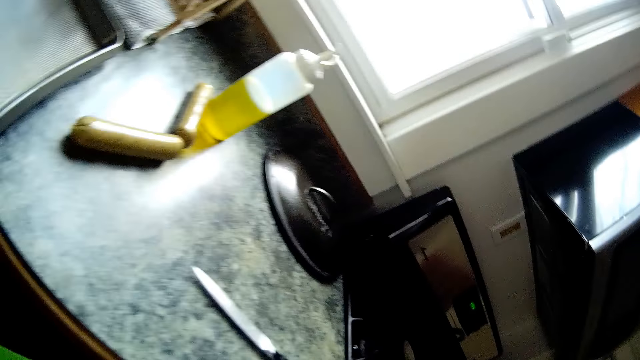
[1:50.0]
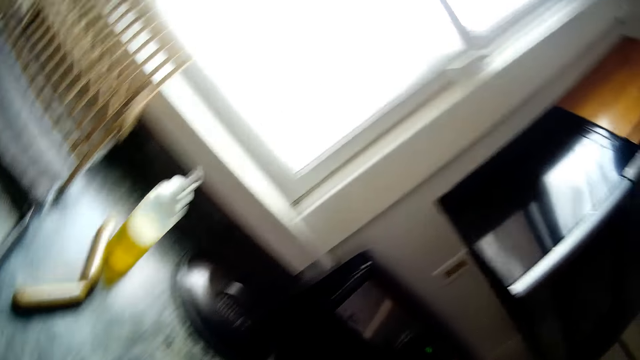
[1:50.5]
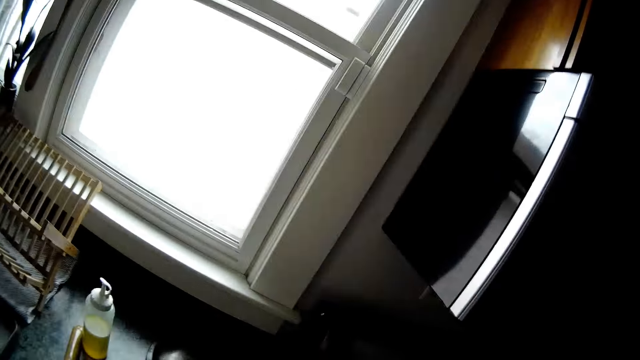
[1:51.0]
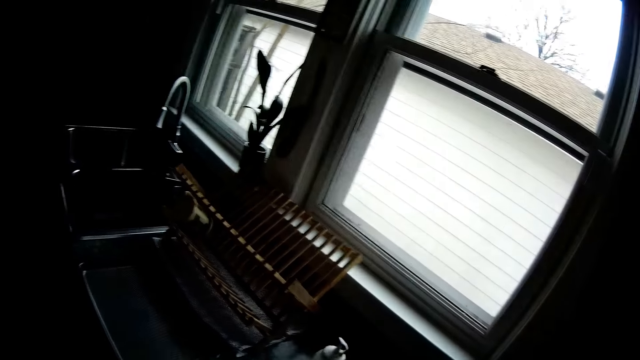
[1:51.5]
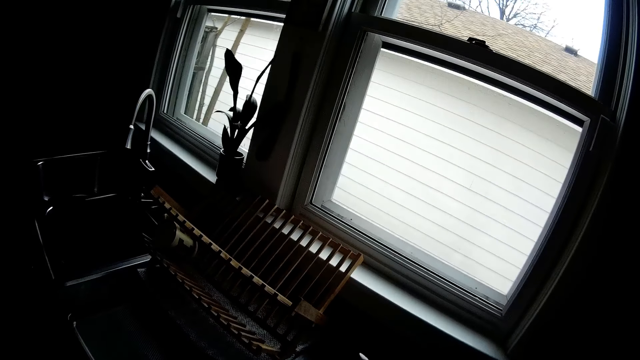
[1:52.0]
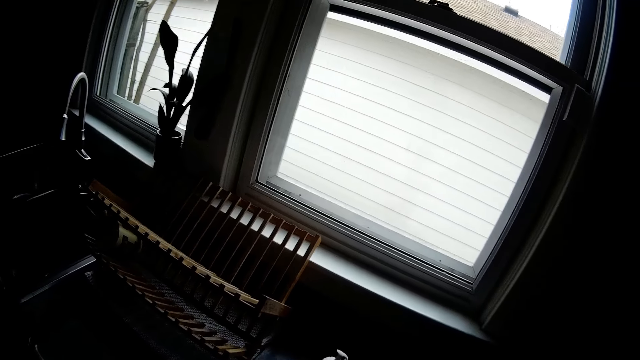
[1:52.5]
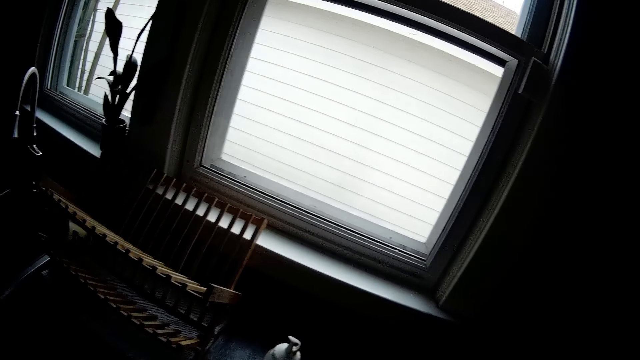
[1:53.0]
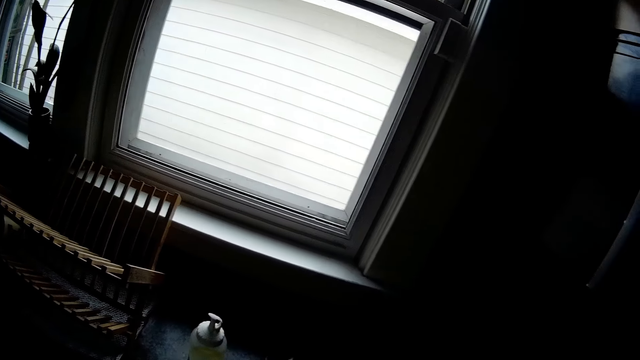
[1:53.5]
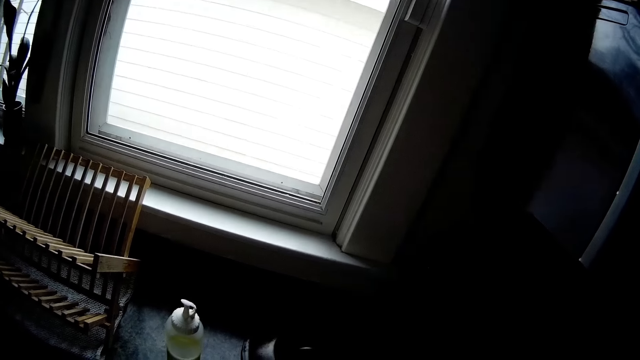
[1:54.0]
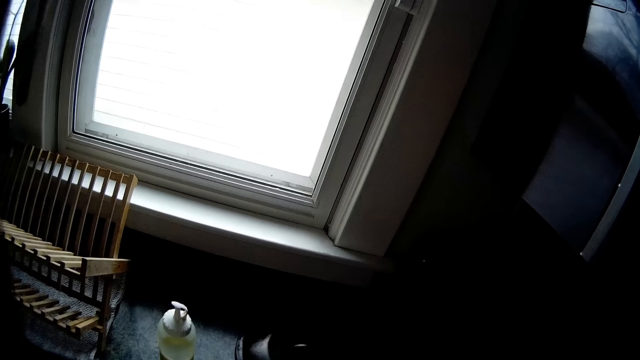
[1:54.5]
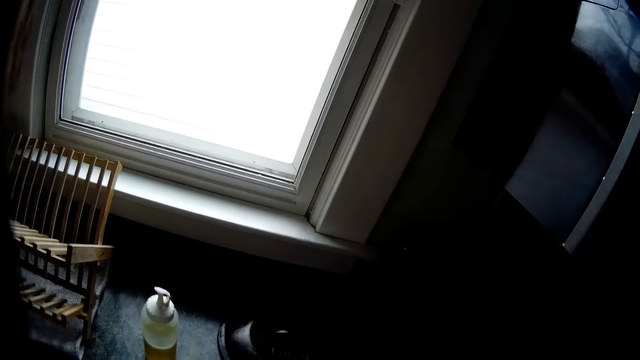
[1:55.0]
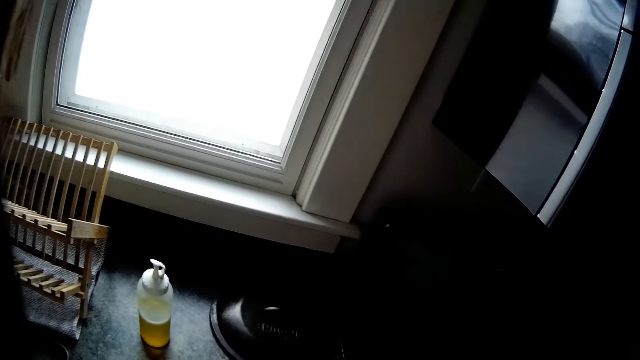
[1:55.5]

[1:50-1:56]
The camera wearer stares at the window.

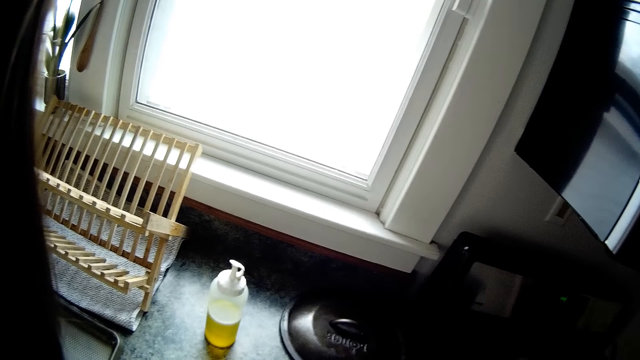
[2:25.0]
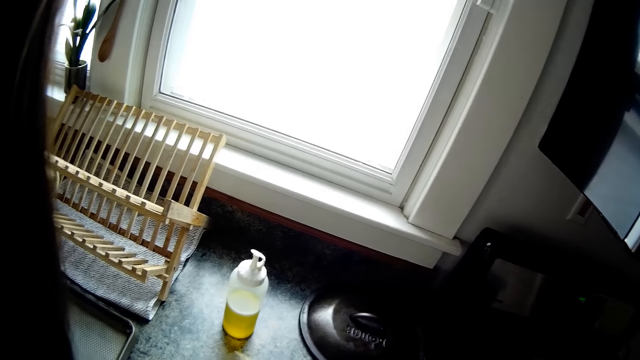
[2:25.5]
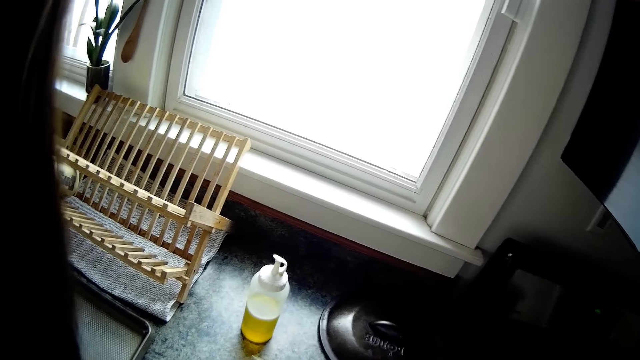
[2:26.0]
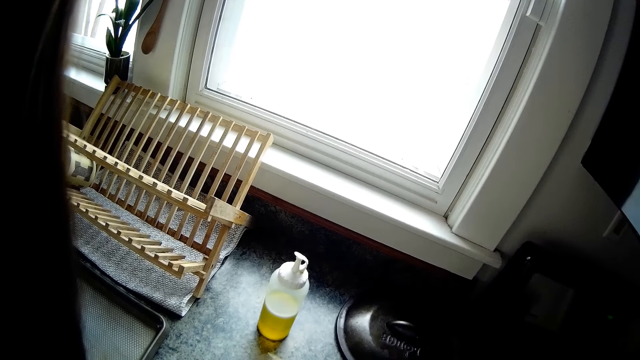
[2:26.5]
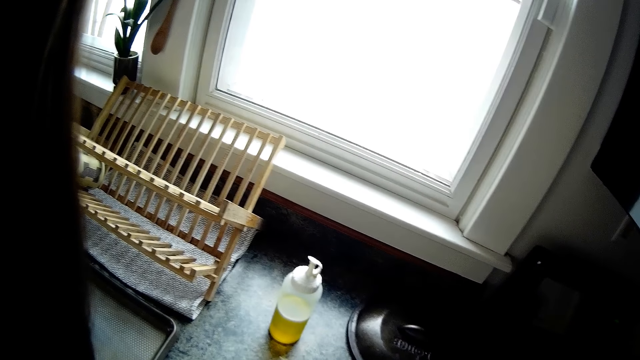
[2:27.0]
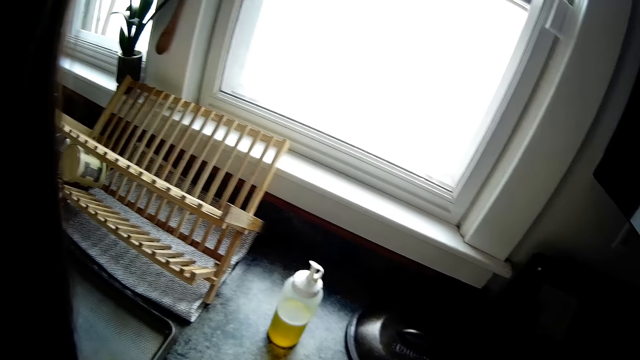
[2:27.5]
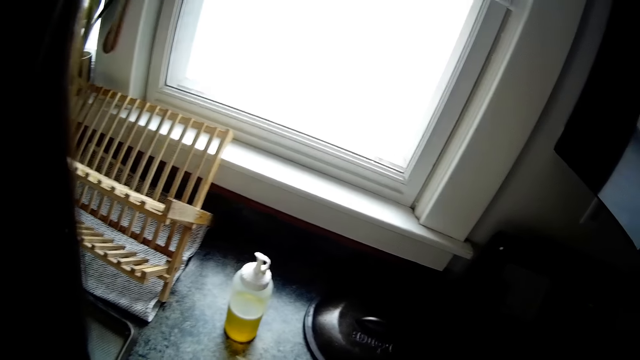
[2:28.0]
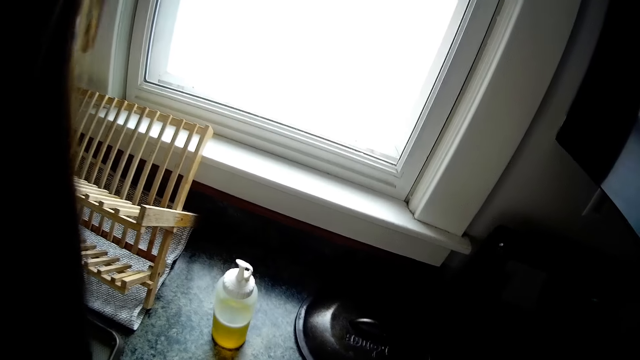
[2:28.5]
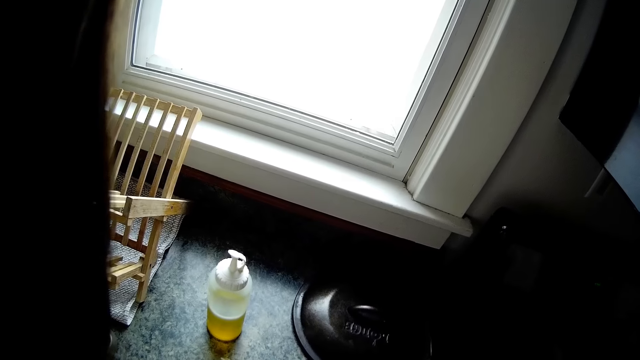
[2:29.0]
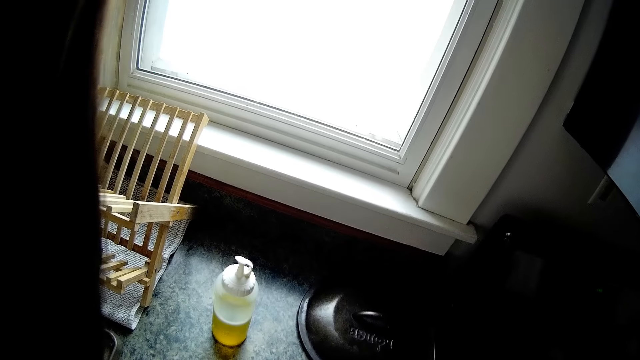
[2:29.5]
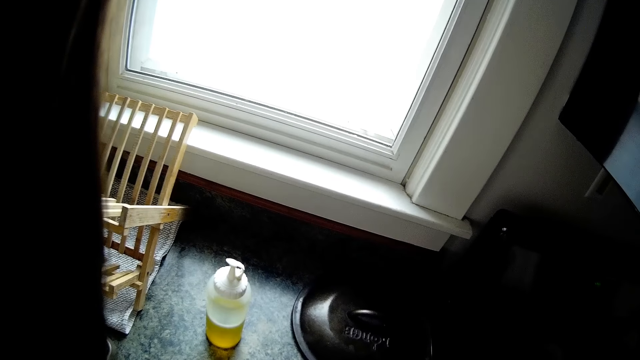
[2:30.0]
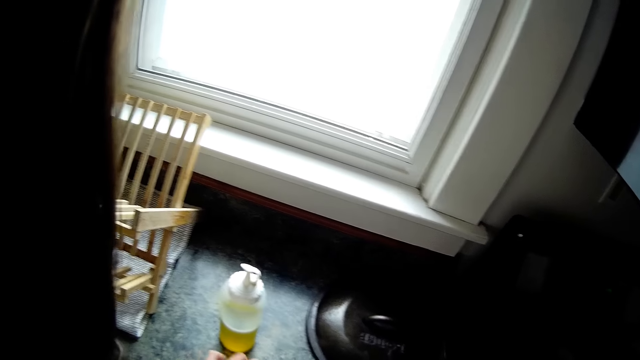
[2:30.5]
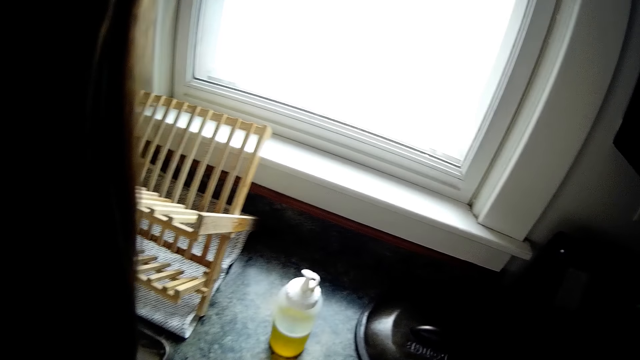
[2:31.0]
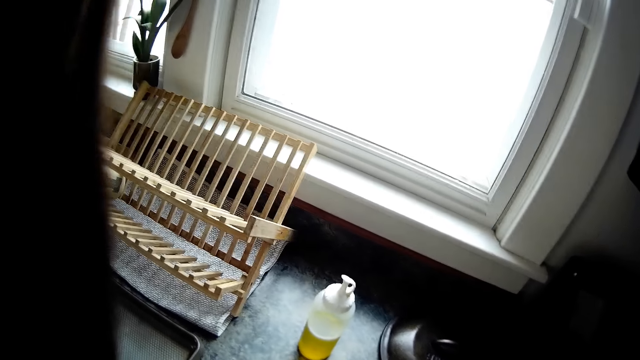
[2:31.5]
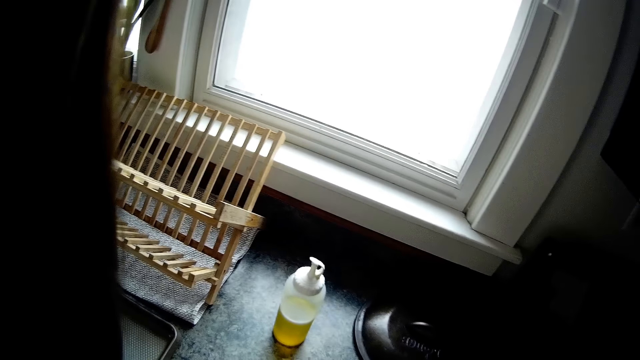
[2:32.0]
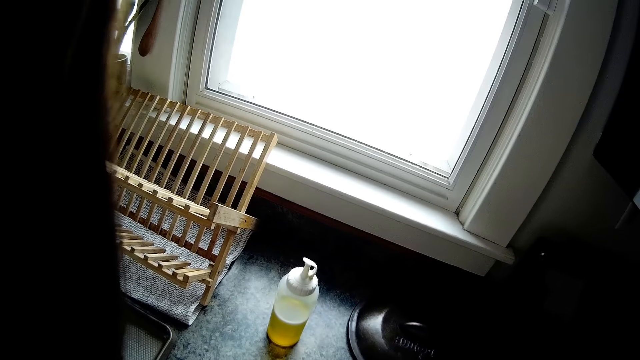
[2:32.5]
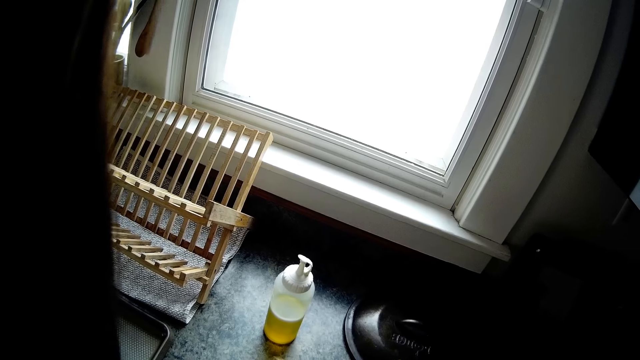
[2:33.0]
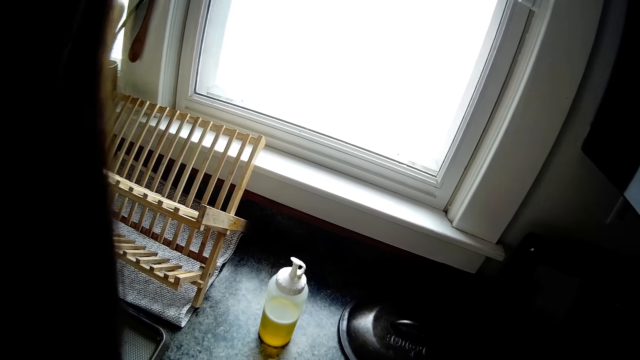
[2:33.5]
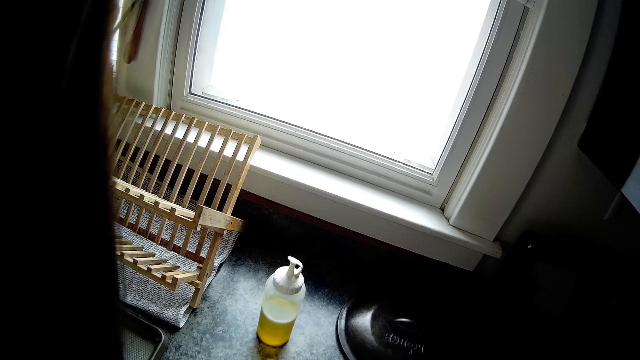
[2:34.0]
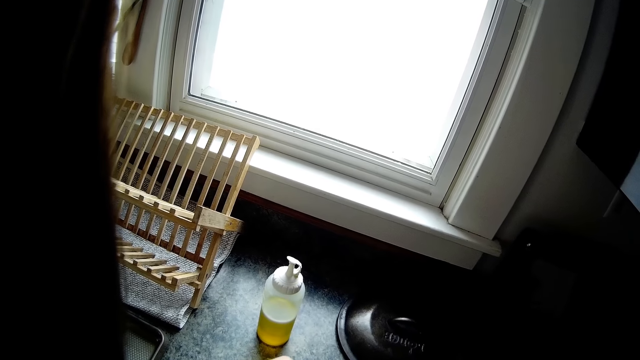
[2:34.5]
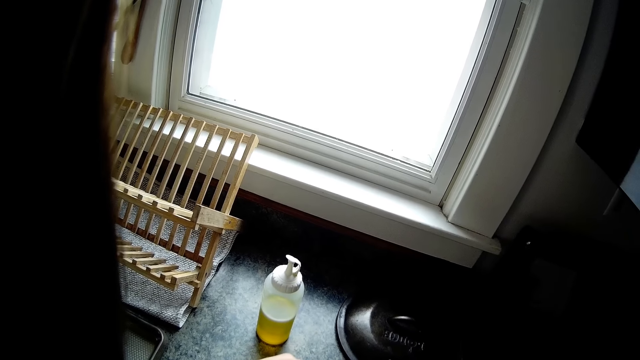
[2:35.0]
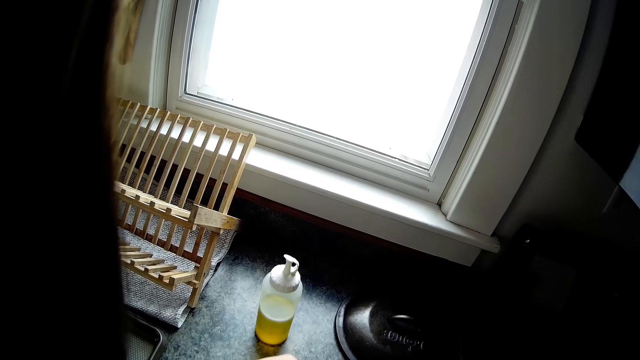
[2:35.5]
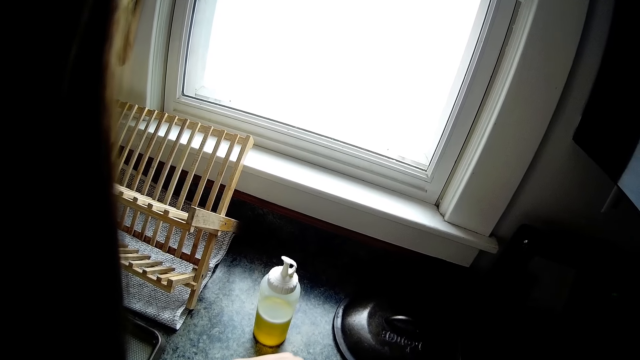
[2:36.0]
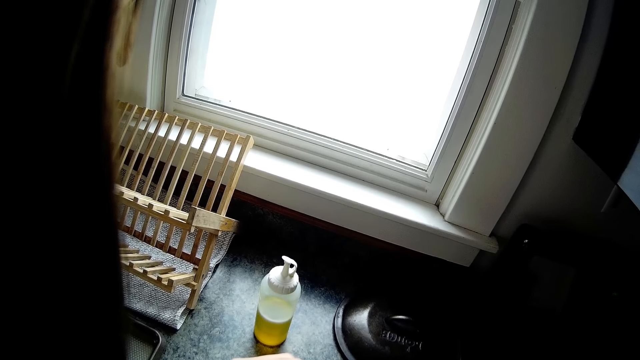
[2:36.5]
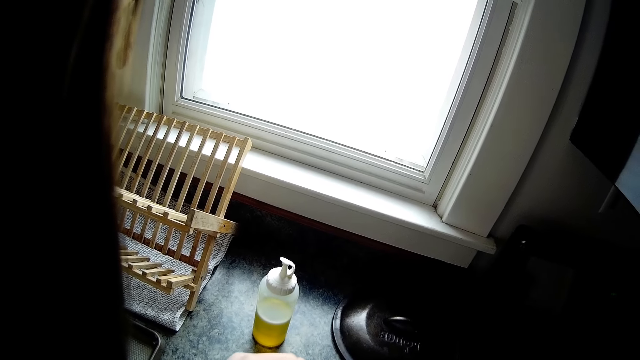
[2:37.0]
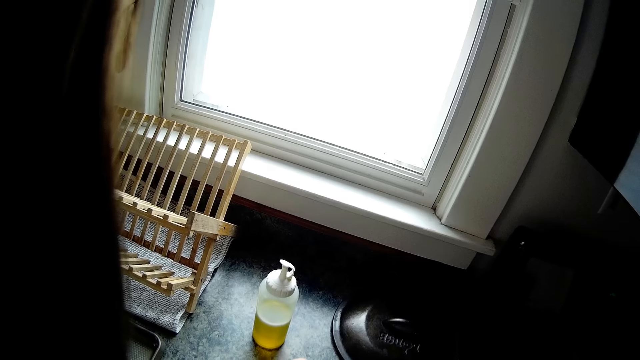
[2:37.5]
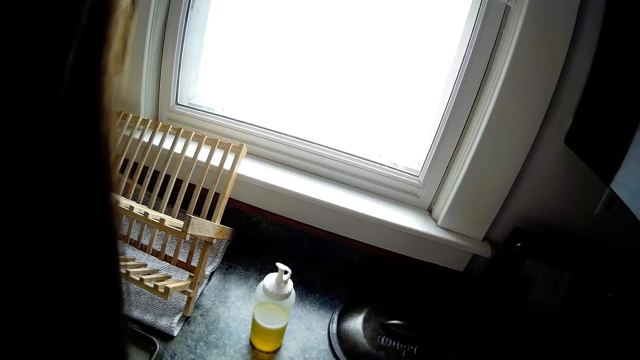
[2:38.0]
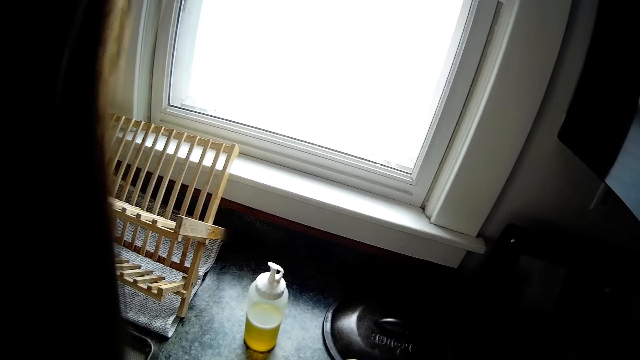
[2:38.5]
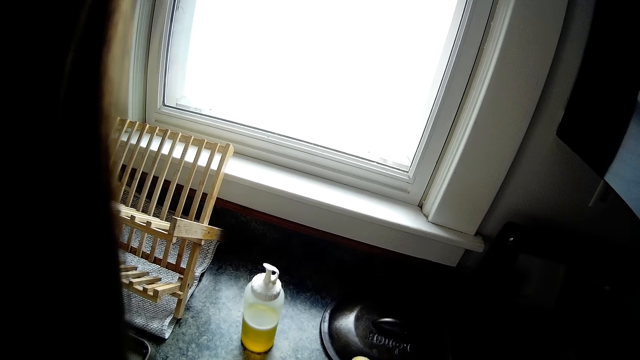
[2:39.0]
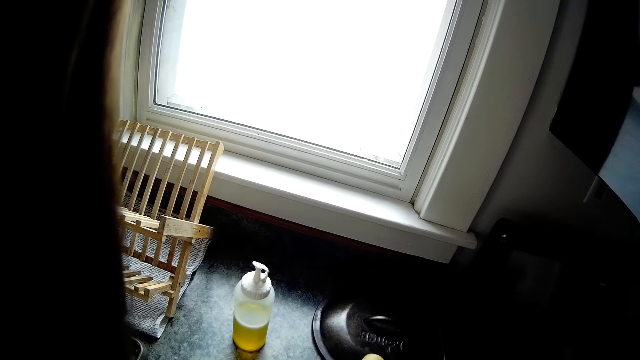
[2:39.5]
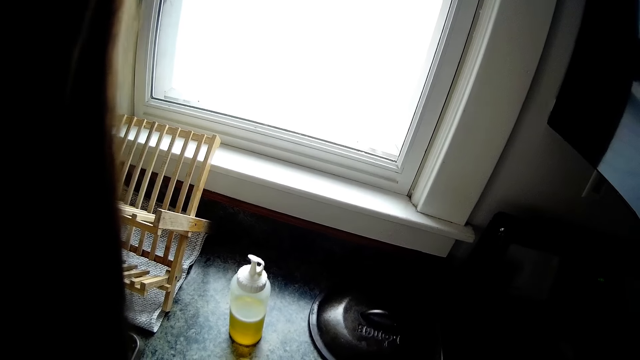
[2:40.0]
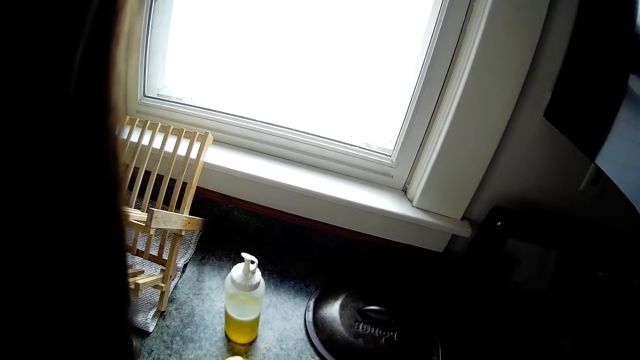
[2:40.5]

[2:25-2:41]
The camera wearer picks the sausage from the countertop with her left hand.
